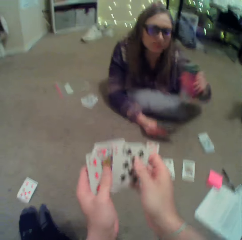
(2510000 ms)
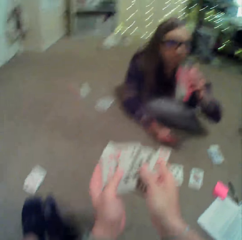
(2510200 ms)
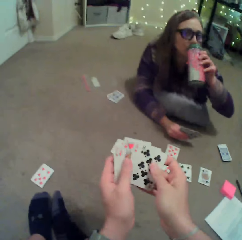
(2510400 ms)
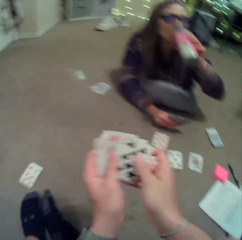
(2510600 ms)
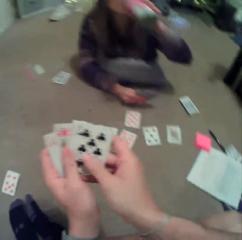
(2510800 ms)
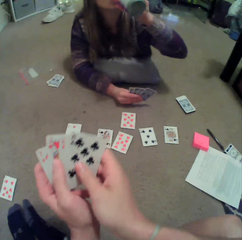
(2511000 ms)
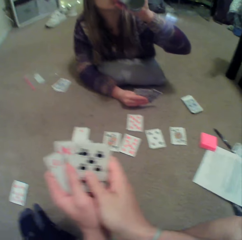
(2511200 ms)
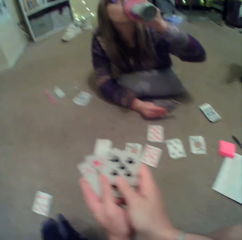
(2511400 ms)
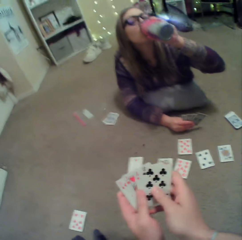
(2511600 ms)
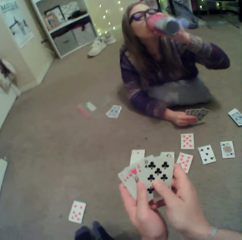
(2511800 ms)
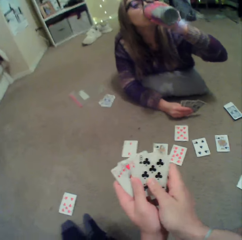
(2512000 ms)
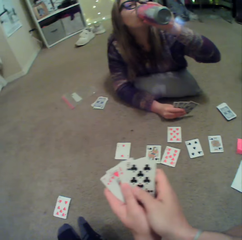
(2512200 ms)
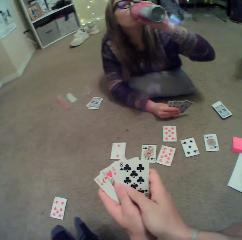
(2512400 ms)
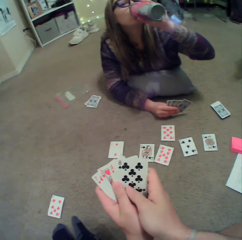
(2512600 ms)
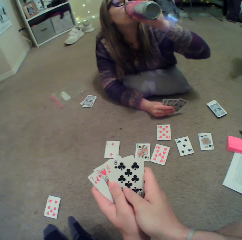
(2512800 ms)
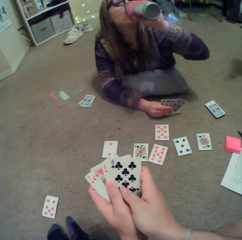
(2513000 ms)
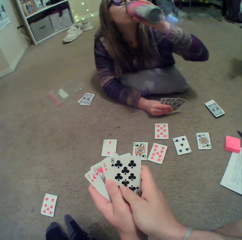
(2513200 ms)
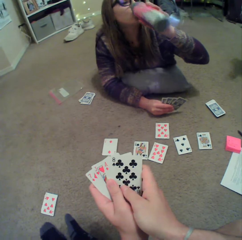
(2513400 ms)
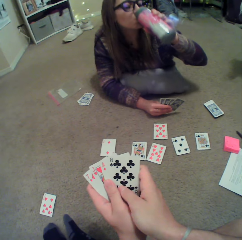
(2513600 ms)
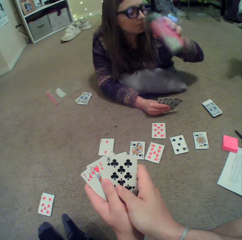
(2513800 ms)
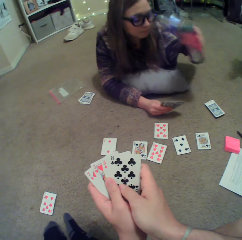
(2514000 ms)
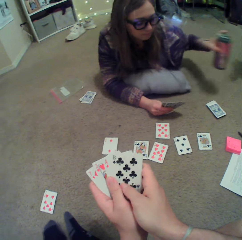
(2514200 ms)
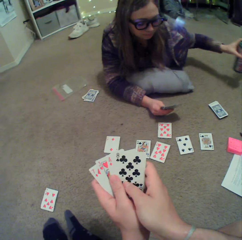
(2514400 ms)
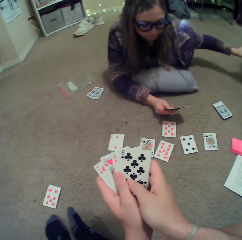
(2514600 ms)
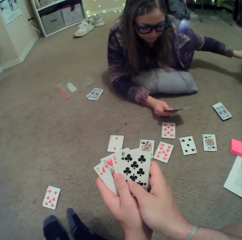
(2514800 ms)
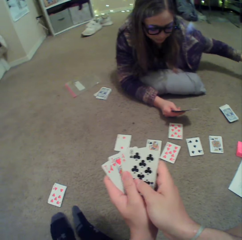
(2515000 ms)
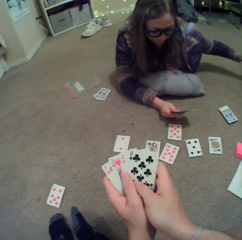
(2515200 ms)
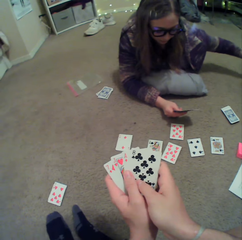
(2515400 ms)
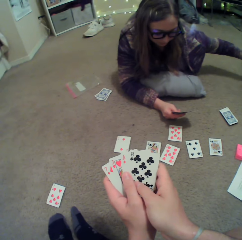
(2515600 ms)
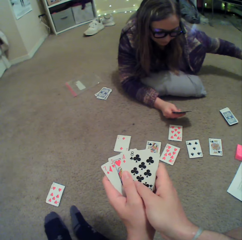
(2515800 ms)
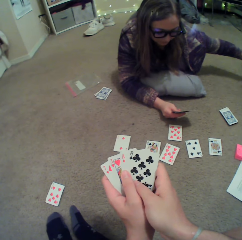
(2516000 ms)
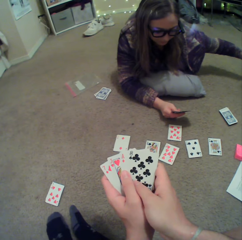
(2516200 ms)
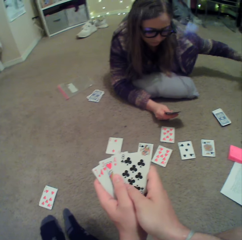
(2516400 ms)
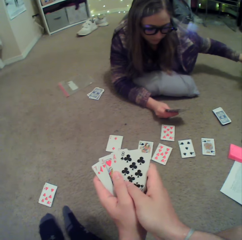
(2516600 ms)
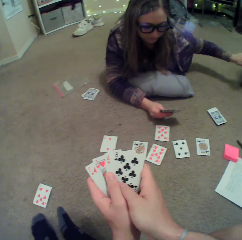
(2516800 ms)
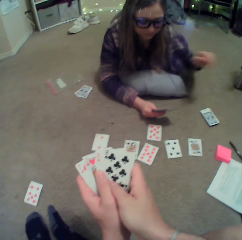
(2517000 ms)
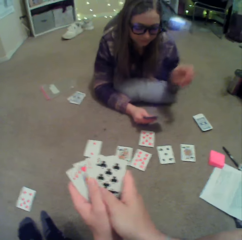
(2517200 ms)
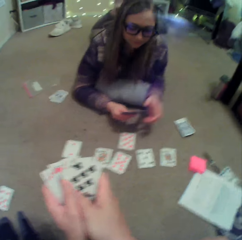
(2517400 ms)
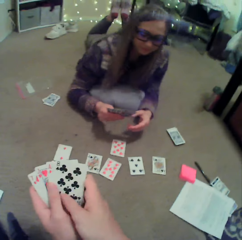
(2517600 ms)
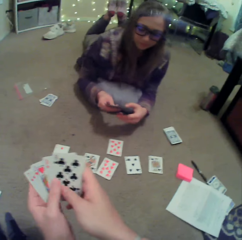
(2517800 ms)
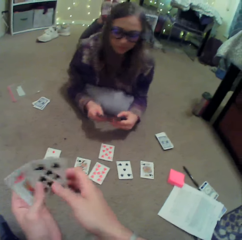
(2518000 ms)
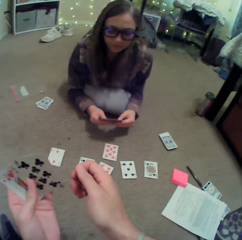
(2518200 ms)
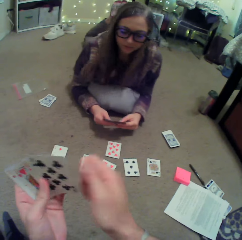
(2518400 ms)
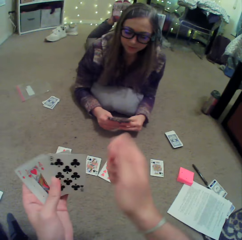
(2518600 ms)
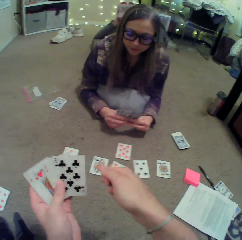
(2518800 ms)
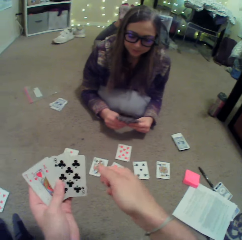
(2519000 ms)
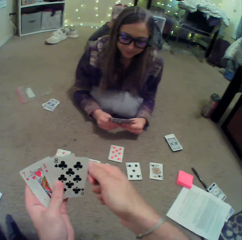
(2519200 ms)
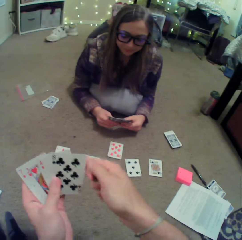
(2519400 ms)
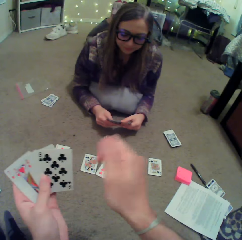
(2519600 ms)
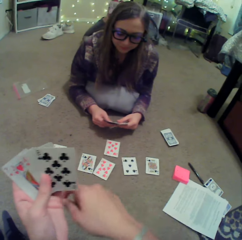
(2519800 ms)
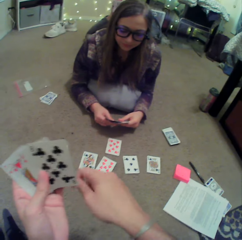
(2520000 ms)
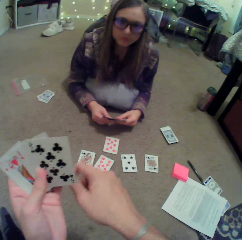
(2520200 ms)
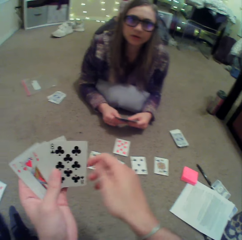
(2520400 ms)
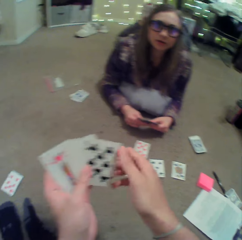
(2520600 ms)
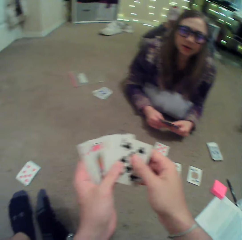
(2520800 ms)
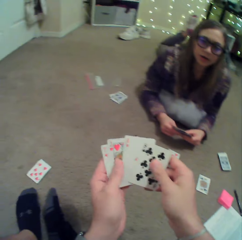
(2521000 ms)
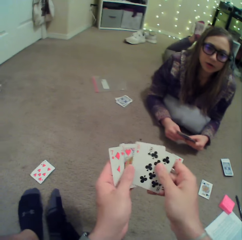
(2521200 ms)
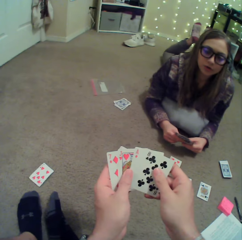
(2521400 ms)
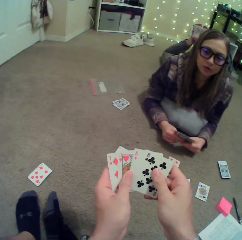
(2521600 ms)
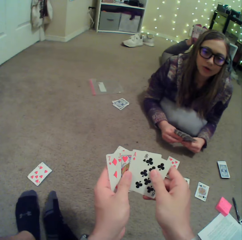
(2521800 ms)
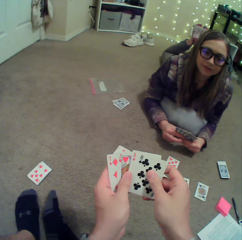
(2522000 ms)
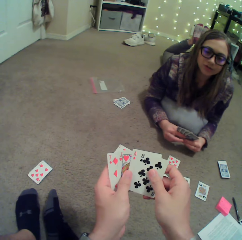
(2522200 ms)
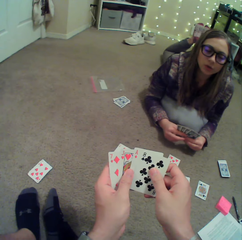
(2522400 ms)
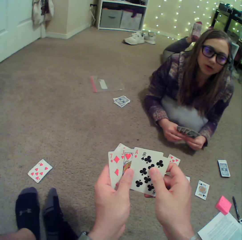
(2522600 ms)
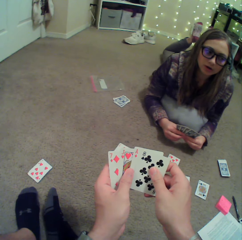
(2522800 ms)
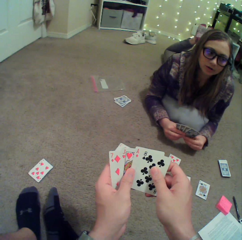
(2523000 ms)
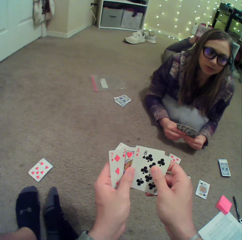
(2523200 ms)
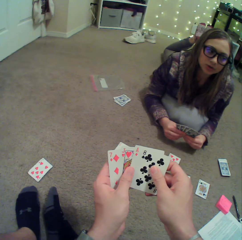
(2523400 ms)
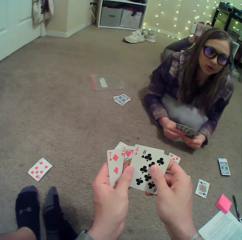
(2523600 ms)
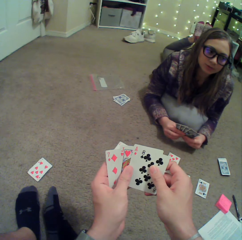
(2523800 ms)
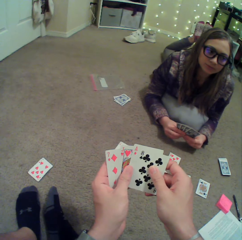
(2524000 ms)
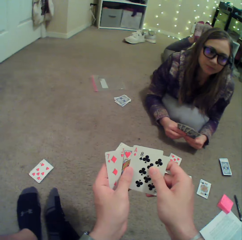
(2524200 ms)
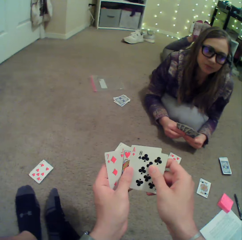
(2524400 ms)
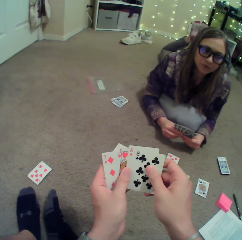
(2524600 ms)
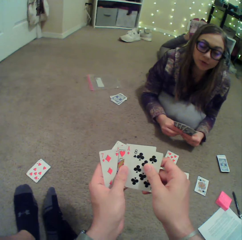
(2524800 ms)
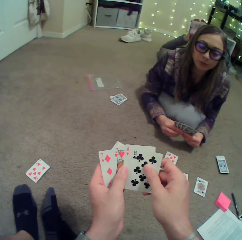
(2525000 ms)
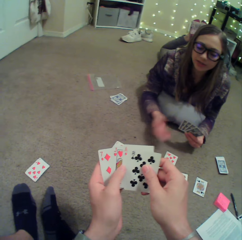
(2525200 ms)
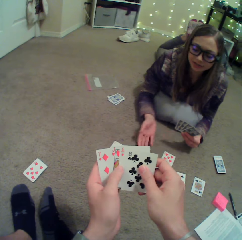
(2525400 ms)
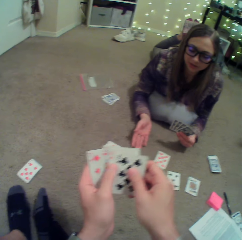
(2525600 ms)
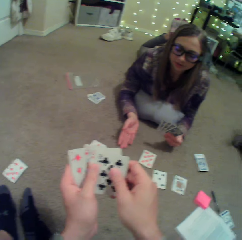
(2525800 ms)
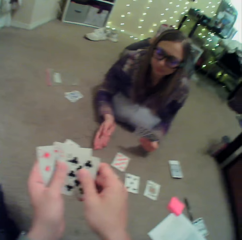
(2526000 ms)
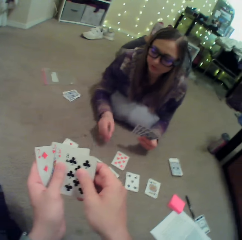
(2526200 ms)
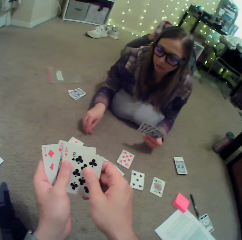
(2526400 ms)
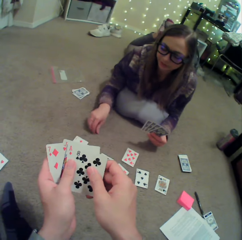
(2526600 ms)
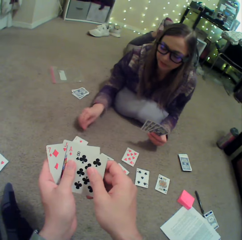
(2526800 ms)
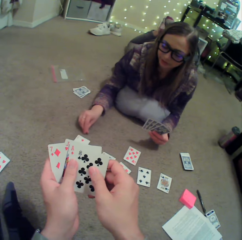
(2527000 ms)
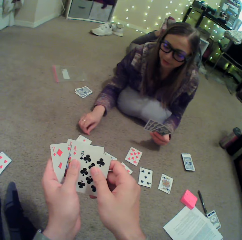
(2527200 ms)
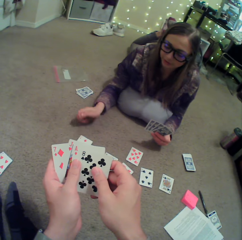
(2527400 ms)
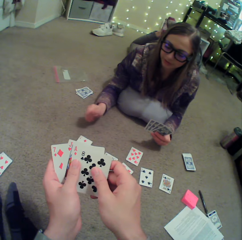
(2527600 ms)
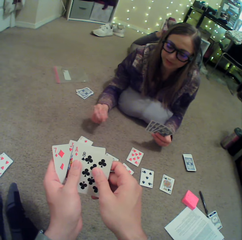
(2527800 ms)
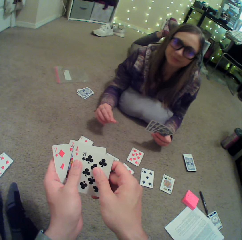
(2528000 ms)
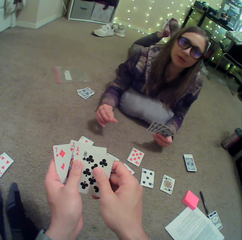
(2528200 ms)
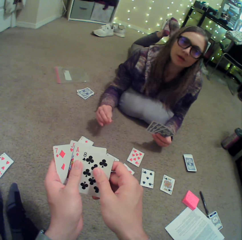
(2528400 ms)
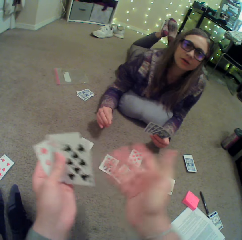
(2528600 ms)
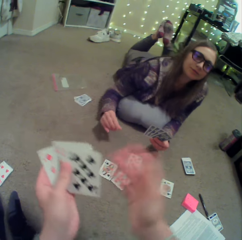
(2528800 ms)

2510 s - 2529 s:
A lady sips a drink from the mug bottle. The camera wearer places the mug bottle down. The lady puts a bottle of water on the floor. The camera wearer sways a hand. They arrange cards. The lady converses with the camera wearer. The lady sways a hand and picks dirt on the floor.

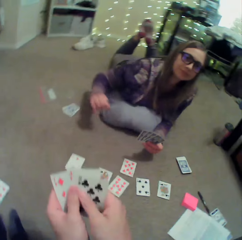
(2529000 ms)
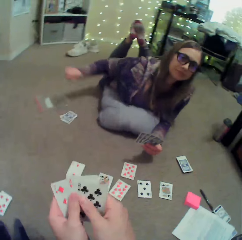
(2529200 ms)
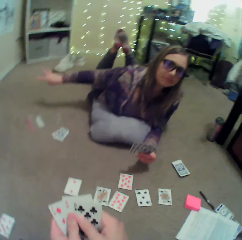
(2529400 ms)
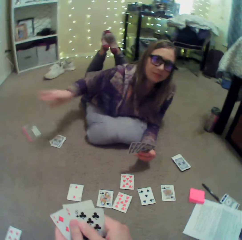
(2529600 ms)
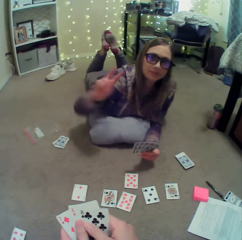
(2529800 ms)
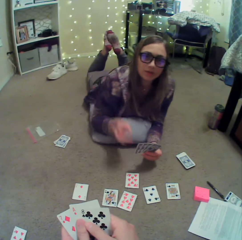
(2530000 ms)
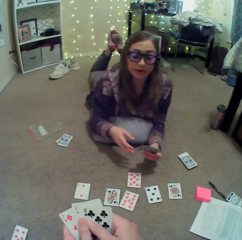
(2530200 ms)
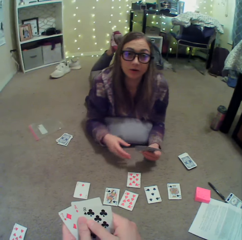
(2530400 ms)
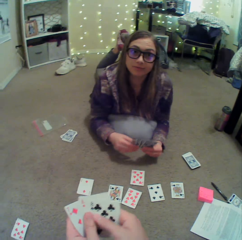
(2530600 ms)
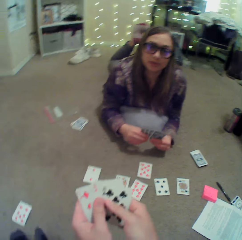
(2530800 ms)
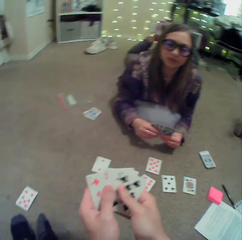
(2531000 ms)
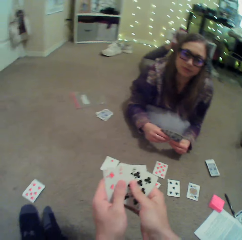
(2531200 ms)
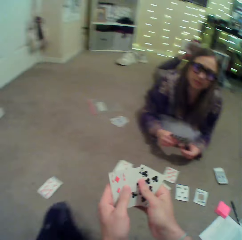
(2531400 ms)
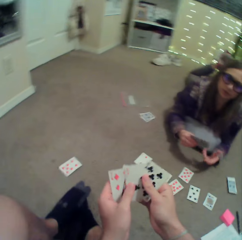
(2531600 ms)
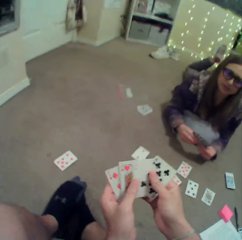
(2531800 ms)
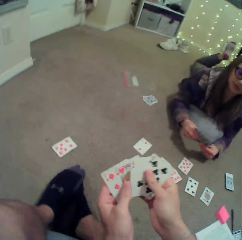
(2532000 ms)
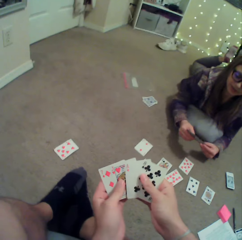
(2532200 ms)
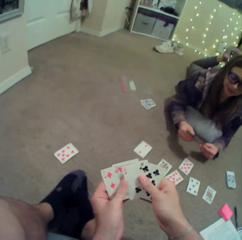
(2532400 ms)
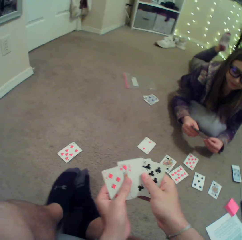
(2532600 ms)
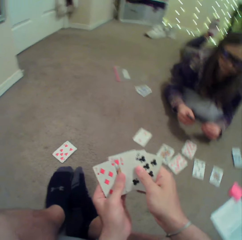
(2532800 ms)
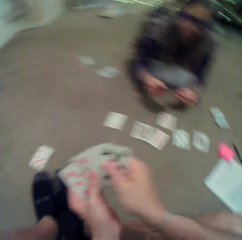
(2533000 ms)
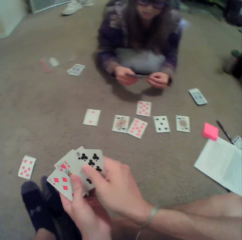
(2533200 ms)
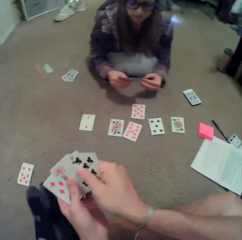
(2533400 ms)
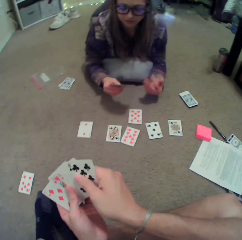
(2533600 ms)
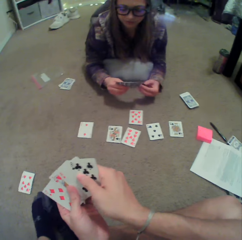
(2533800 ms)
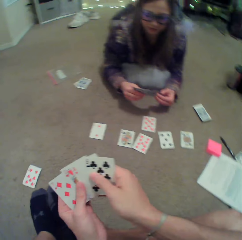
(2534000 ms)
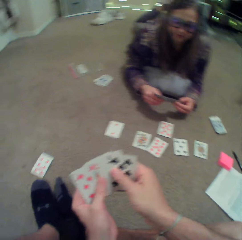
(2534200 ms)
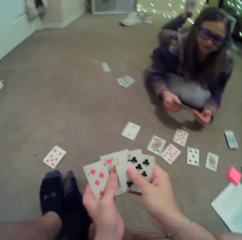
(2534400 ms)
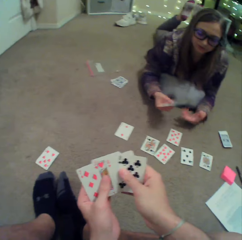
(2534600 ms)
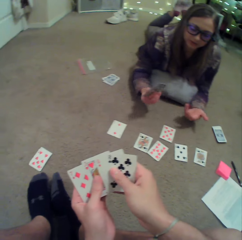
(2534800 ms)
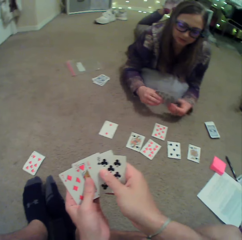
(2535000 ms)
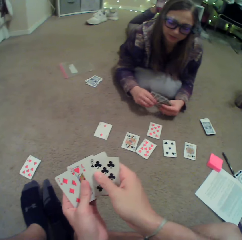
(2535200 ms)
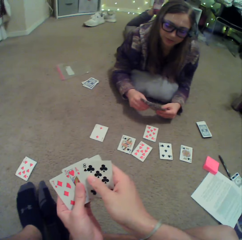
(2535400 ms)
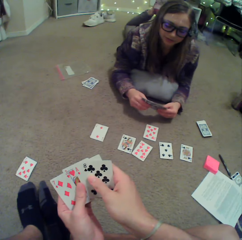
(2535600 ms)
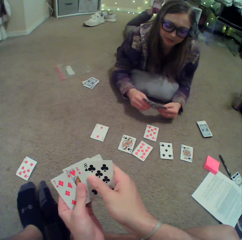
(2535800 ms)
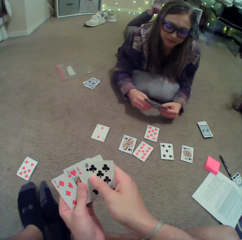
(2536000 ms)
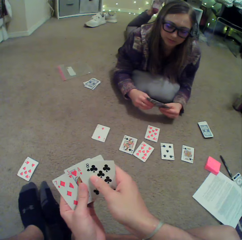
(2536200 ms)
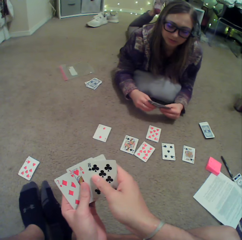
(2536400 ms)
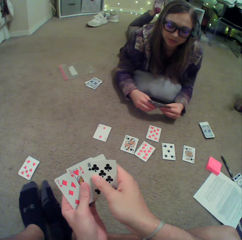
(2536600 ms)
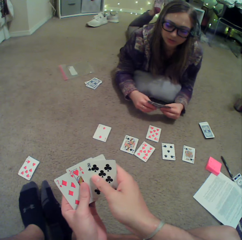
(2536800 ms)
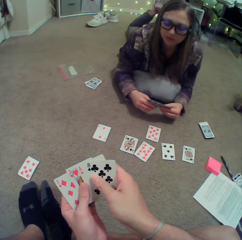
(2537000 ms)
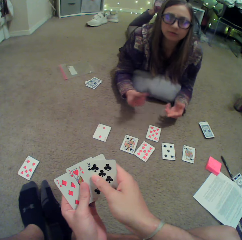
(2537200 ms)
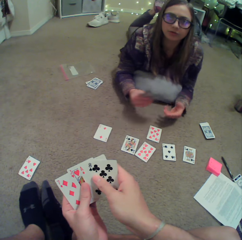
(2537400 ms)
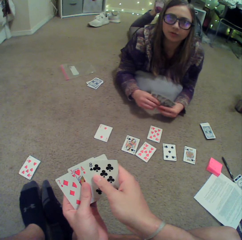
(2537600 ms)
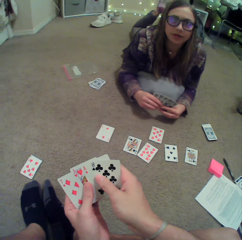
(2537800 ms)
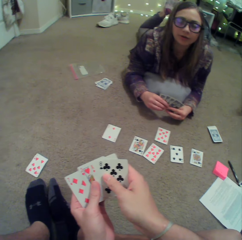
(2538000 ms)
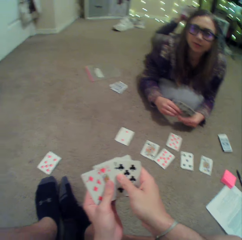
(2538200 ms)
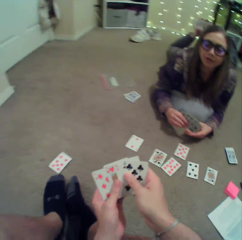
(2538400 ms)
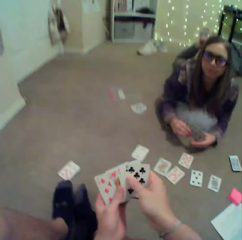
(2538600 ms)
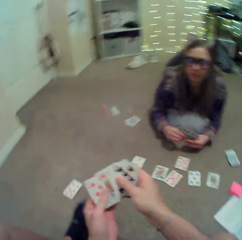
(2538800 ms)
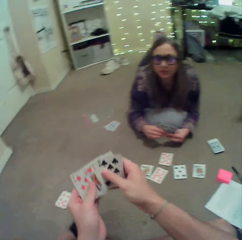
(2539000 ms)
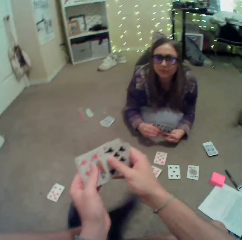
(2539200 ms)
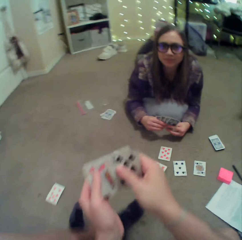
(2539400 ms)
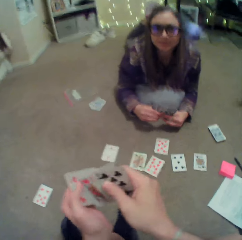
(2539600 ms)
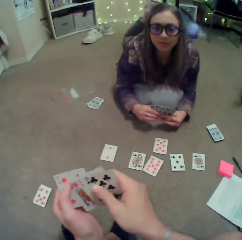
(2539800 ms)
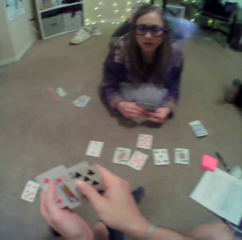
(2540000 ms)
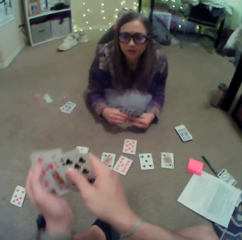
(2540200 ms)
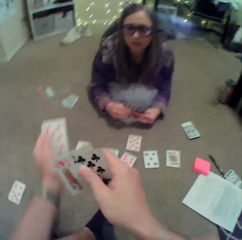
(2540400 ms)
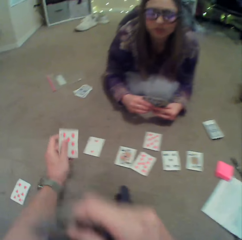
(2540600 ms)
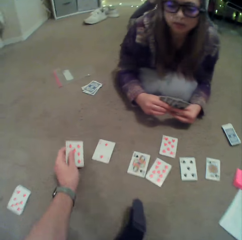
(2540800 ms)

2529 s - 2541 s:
A person throws dirt. The person converses with the camera wearer. The person sways hands. The person converses with the camera wearer. The person sways hands. The camera wearer straightens legs.
